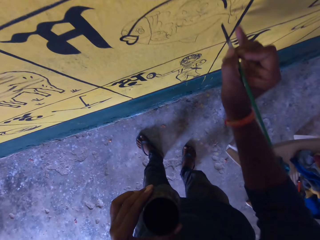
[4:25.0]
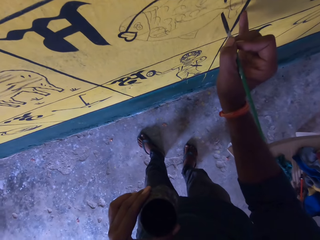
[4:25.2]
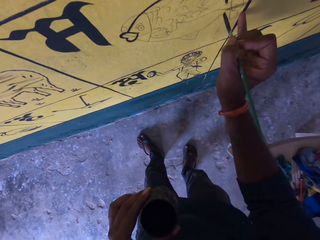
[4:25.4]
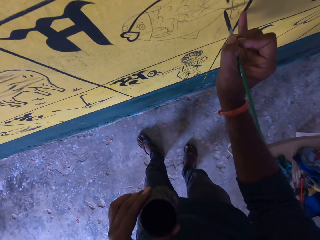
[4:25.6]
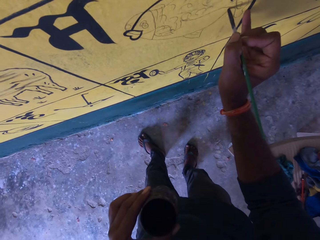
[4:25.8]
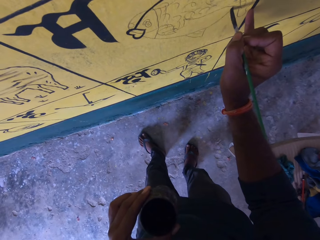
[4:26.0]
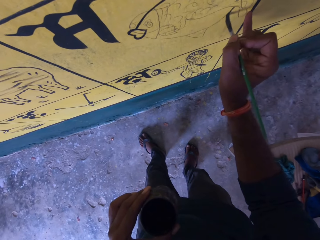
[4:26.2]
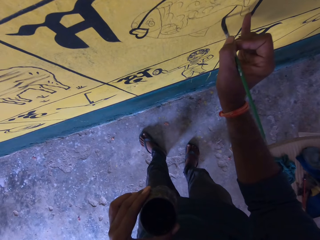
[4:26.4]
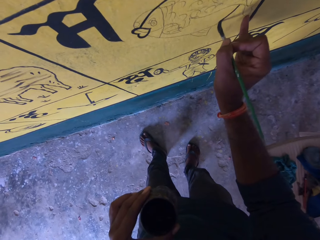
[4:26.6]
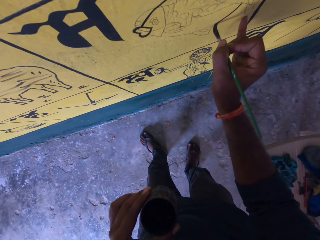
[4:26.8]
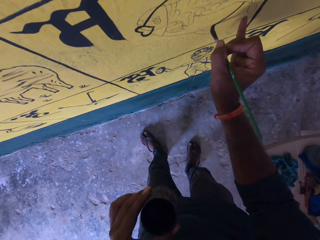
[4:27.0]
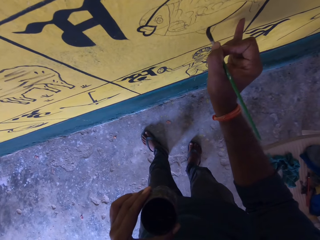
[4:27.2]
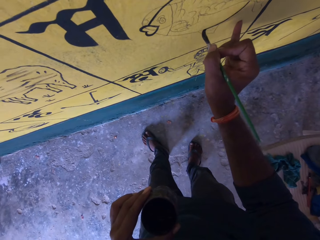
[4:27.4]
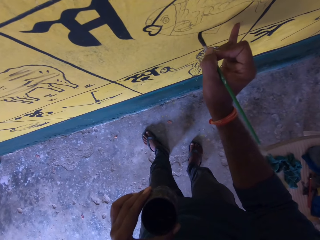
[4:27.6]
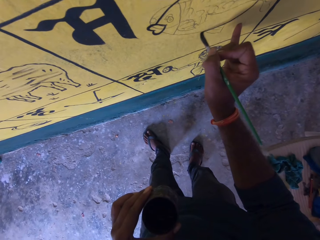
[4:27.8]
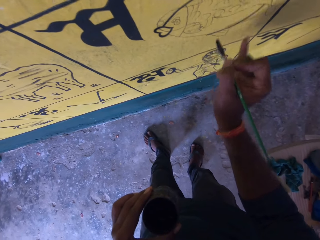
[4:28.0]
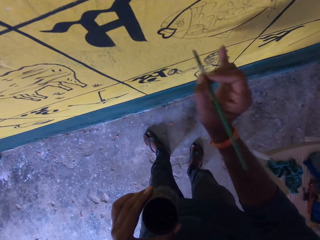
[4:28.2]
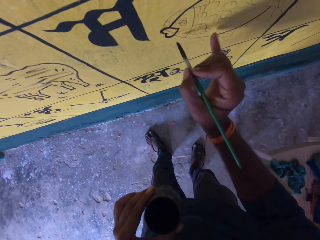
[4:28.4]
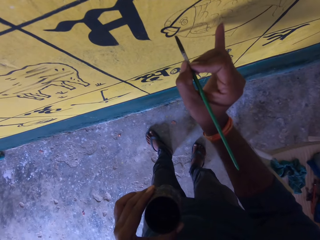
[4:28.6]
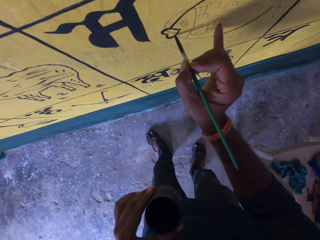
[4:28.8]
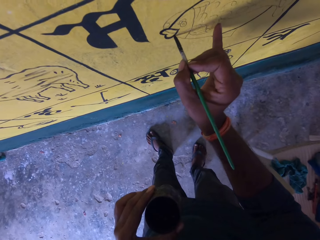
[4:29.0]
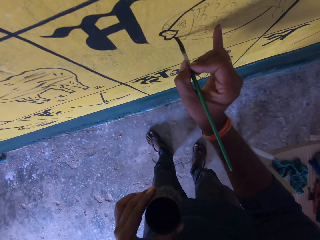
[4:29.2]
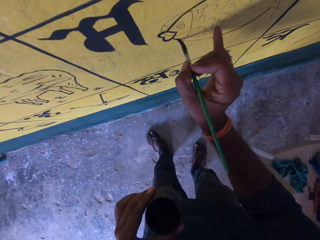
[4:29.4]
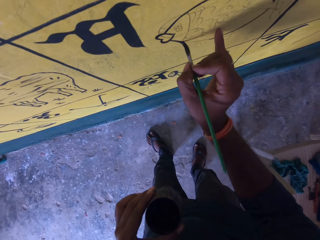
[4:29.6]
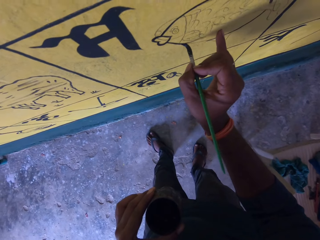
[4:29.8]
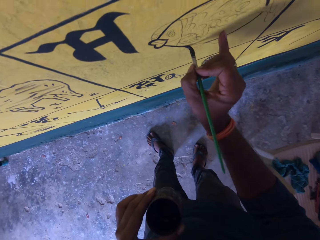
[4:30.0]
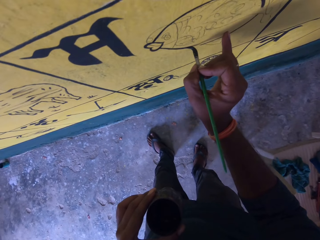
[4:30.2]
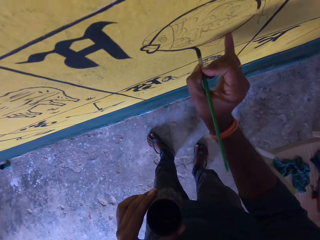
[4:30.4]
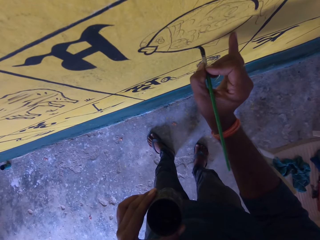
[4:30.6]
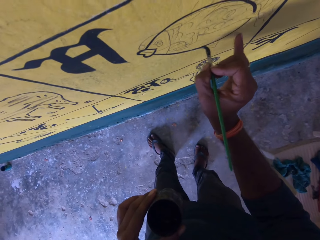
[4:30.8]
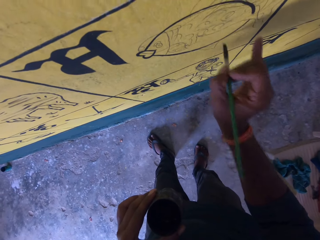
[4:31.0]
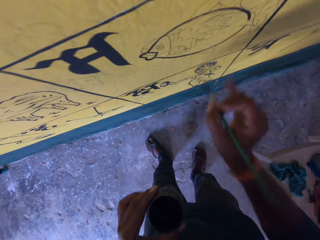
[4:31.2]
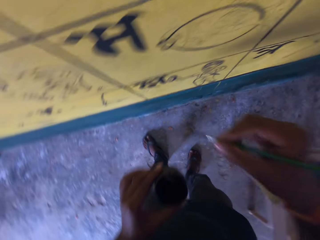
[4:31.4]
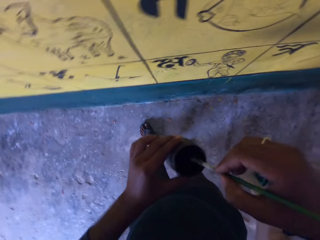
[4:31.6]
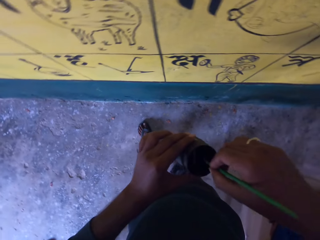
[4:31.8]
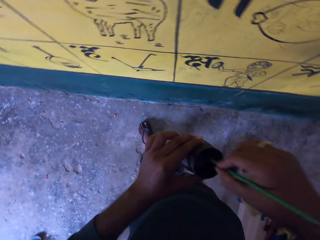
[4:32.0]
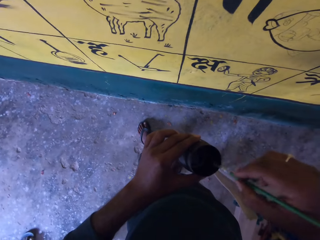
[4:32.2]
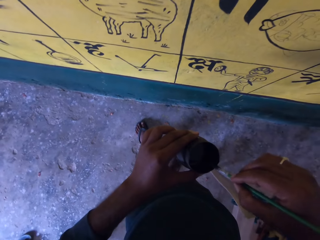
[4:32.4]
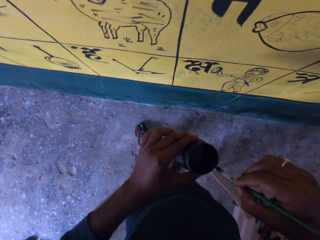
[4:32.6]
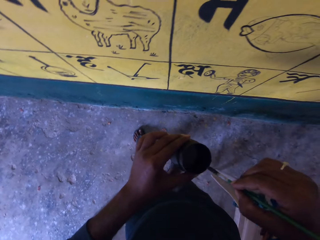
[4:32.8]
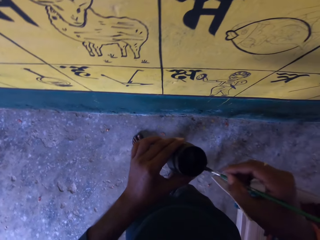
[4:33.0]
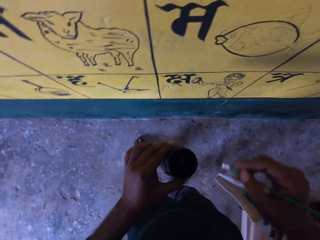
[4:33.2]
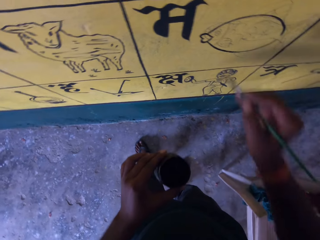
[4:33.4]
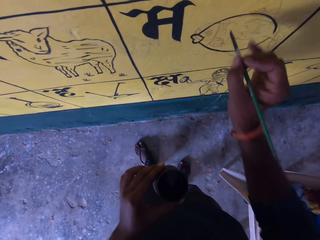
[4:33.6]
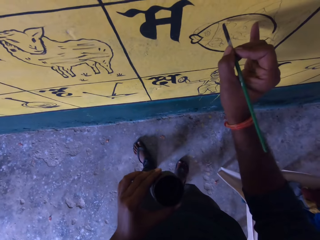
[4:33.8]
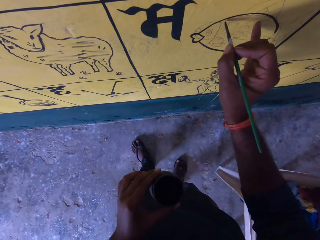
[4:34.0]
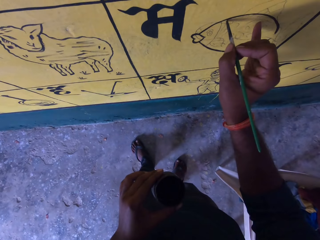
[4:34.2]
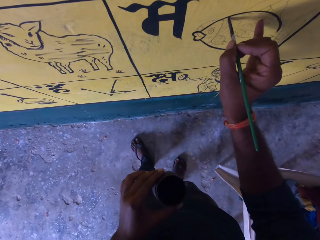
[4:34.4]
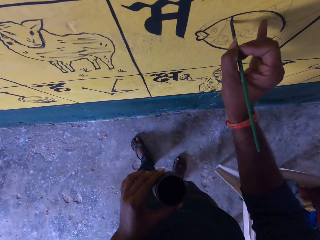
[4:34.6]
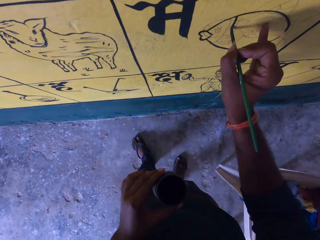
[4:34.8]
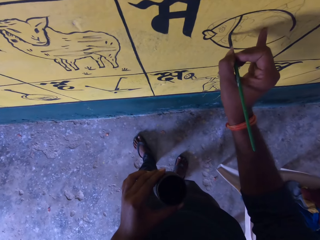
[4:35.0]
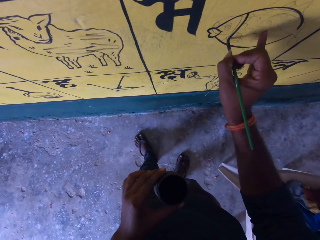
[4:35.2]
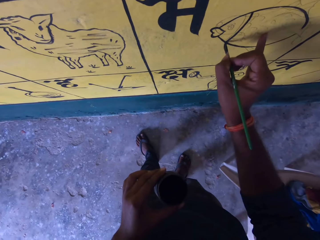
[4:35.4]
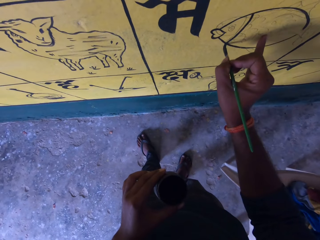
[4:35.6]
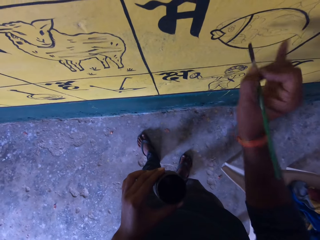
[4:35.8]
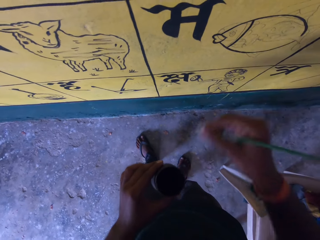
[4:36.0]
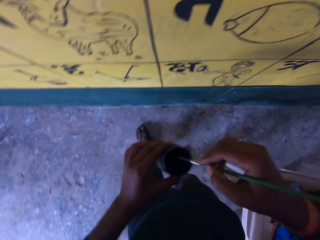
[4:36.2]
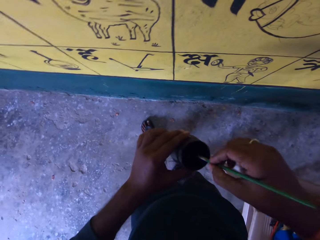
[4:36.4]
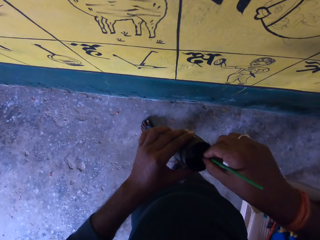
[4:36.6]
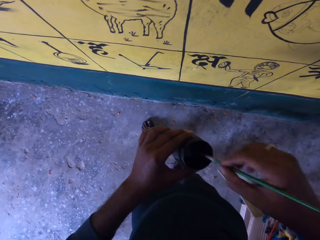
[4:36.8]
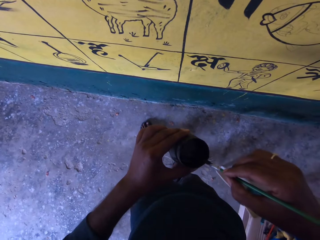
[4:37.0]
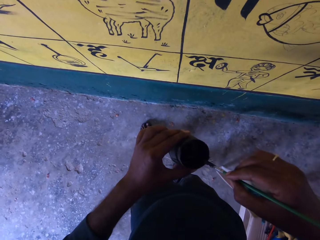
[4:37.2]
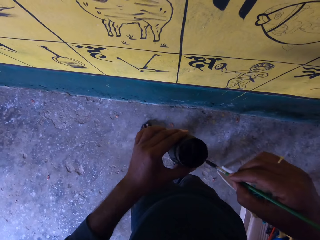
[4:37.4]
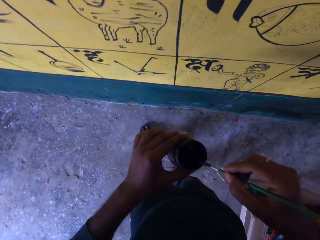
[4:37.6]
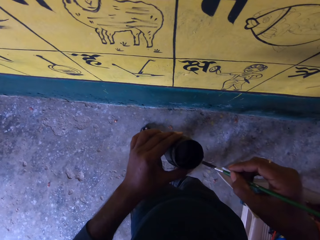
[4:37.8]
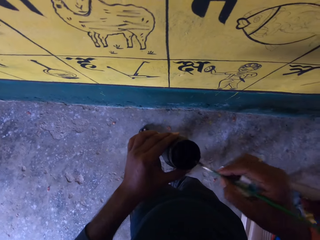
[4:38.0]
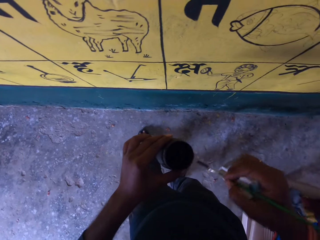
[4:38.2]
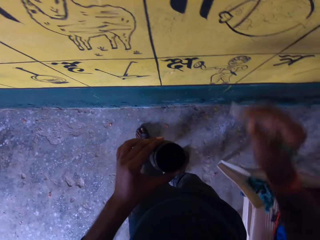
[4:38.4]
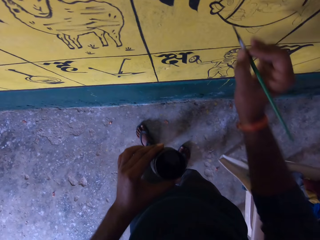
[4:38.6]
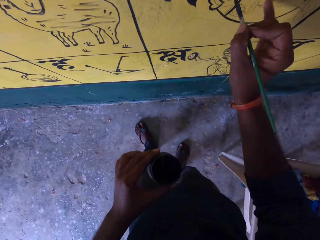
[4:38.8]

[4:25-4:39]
The camera wearer removes the paint brush from the paint board. They dip the paint brush in the paint can. They wipe the paint brush on the edge of the paint can. They paint the paint board with the paint brush. They draw on the wall. They remove the paint brush from the paint board. They dip the paint brush in the paint can. They wipe the paint brush on the edge of the paint can.

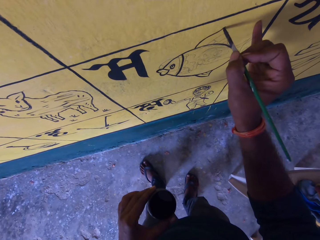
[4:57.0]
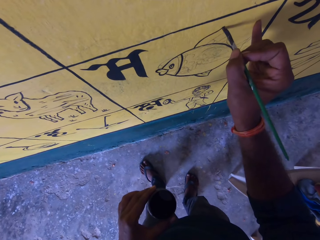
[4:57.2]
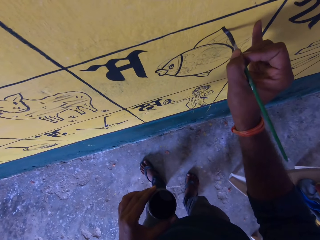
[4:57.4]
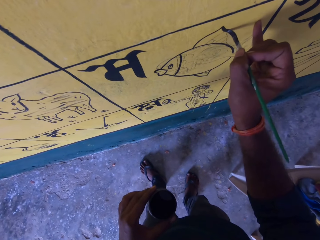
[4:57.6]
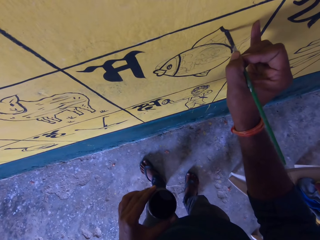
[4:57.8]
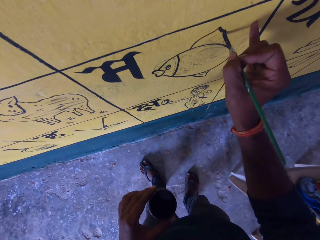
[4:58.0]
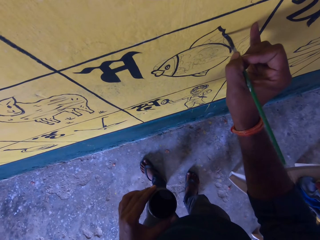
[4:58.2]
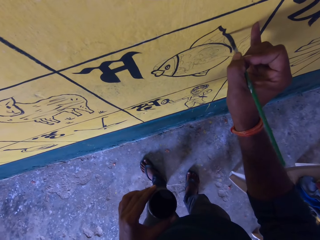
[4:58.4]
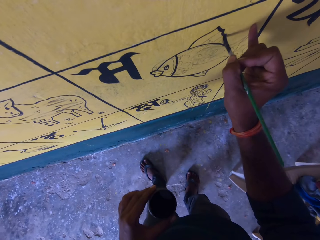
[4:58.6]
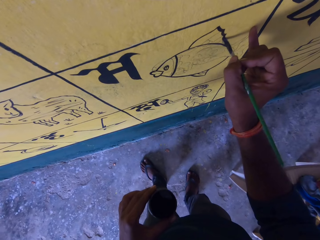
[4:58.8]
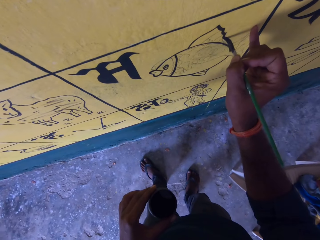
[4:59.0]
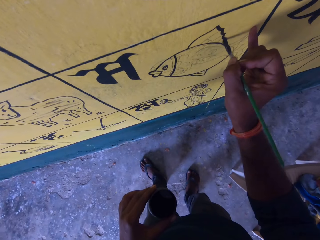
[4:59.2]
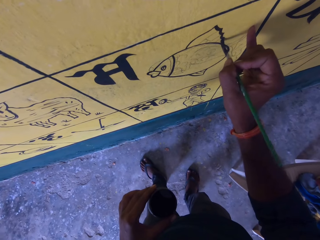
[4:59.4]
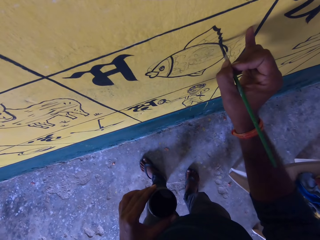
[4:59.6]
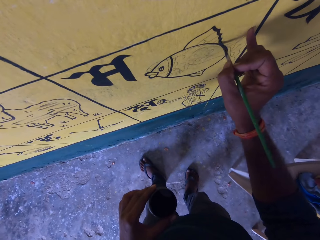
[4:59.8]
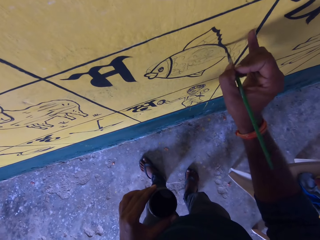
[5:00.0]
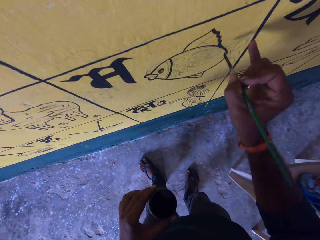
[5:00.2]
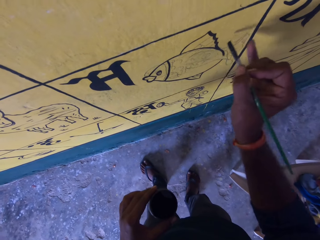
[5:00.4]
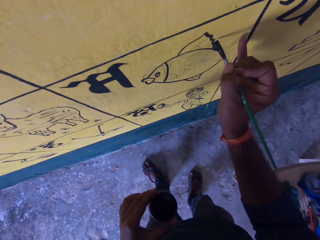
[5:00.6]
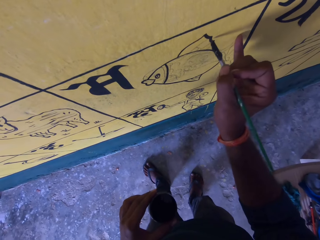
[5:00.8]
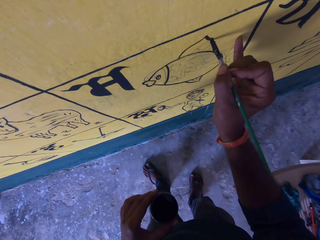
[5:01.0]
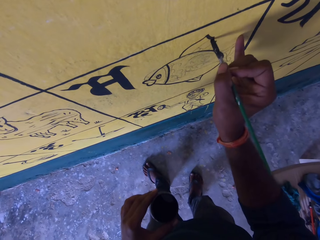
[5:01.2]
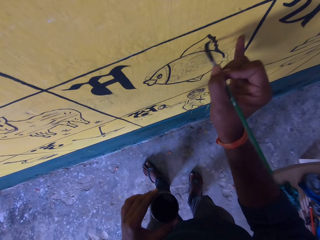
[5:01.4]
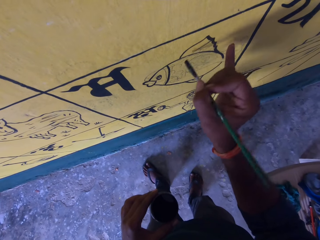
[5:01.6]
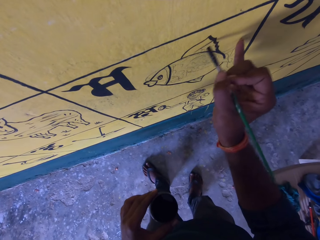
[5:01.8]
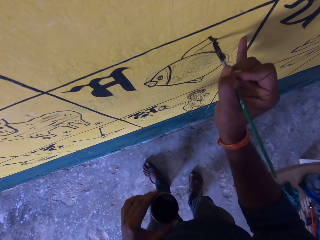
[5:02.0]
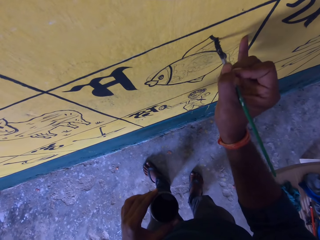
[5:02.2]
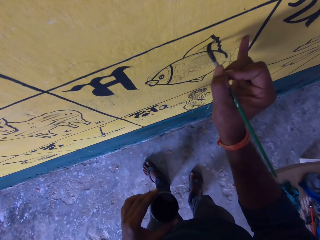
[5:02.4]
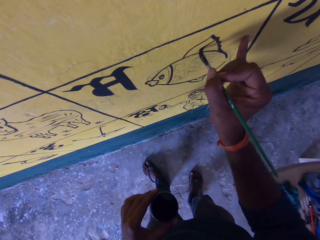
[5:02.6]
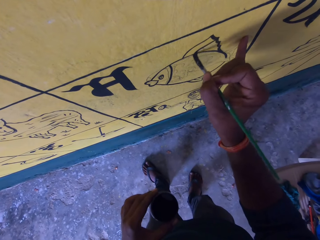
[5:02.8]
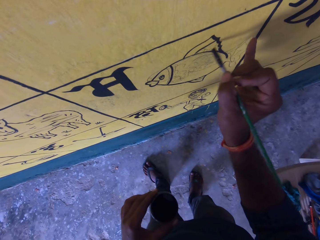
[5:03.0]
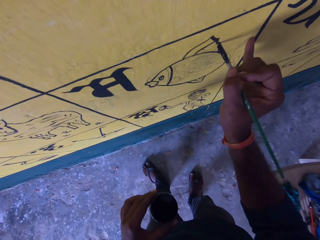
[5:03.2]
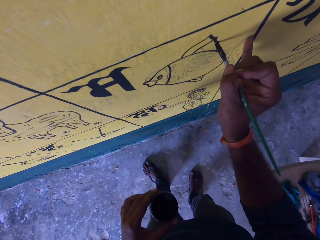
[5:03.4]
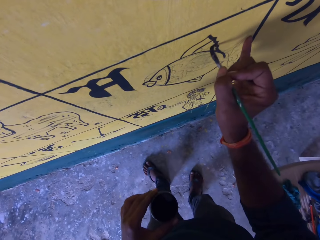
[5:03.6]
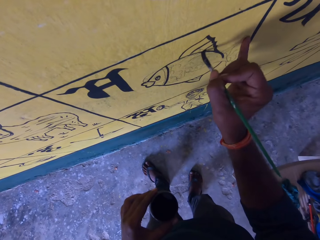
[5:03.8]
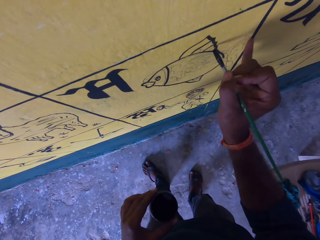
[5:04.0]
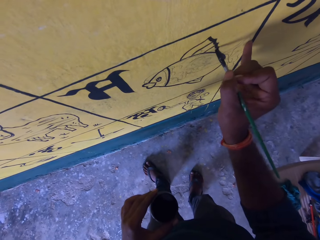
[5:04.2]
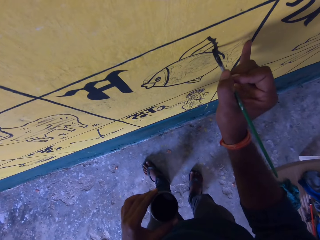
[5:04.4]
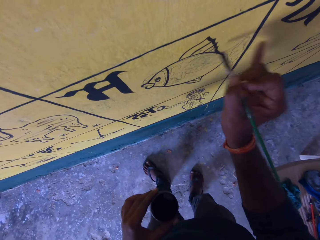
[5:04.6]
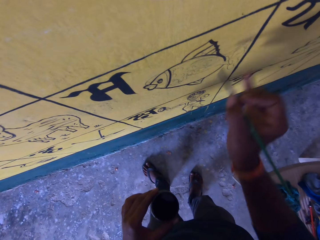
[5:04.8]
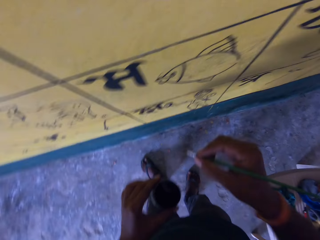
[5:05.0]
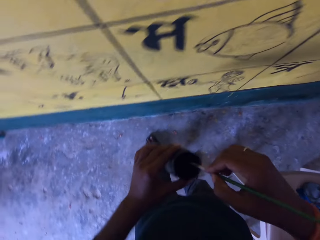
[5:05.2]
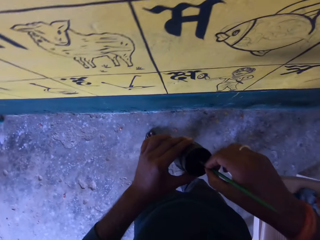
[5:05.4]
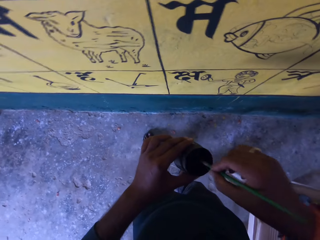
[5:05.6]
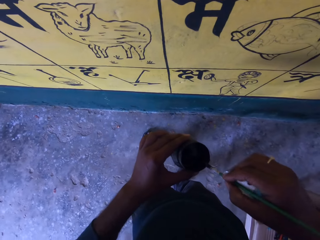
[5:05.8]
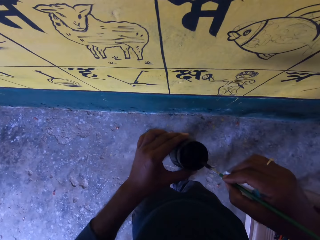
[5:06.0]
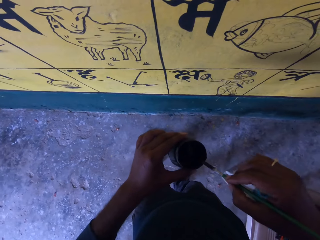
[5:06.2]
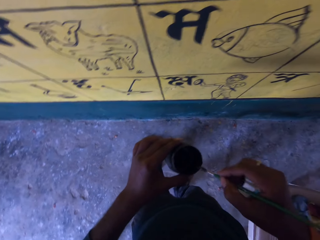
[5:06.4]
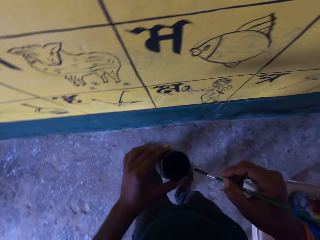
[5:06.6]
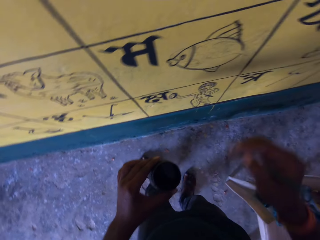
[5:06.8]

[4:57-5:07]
The camera wearer holds the paint brush. They draw the line on the picture. They remove the paint brush from the paint wall. They hold the paint brush. They dip the paint brush into the paint can. They wipe the paint brush on the edge of the paint can.
